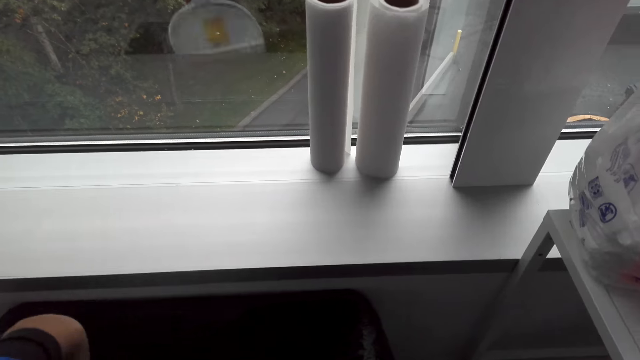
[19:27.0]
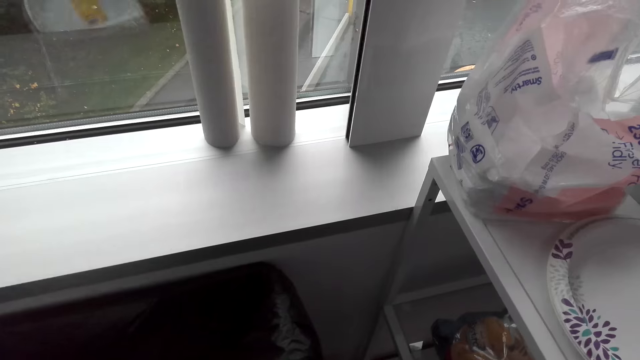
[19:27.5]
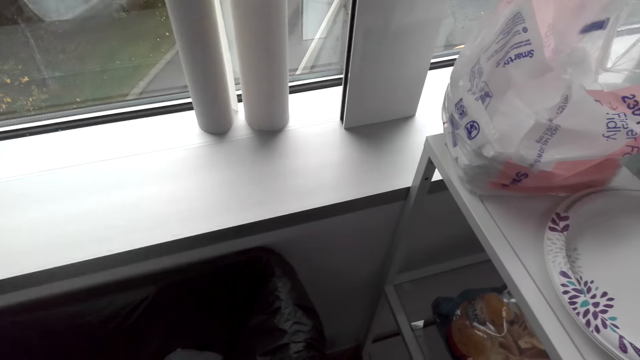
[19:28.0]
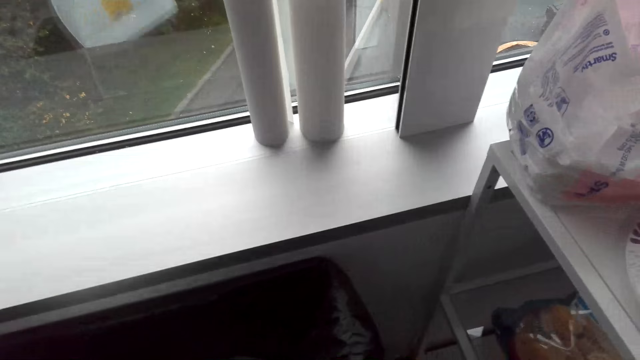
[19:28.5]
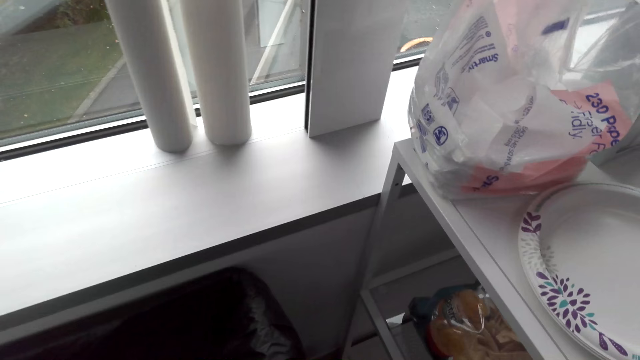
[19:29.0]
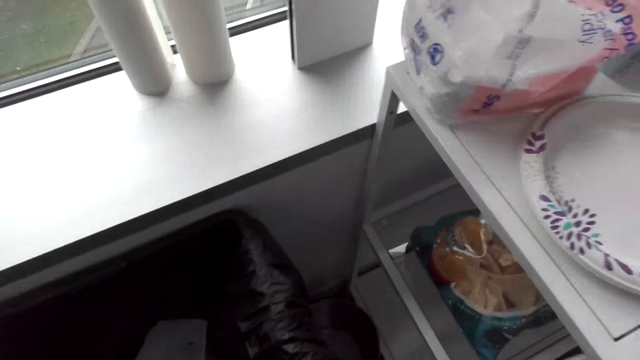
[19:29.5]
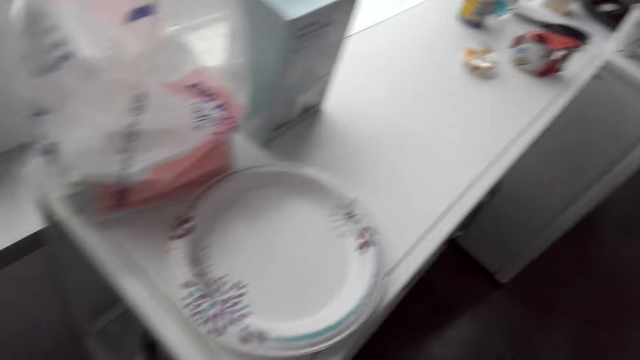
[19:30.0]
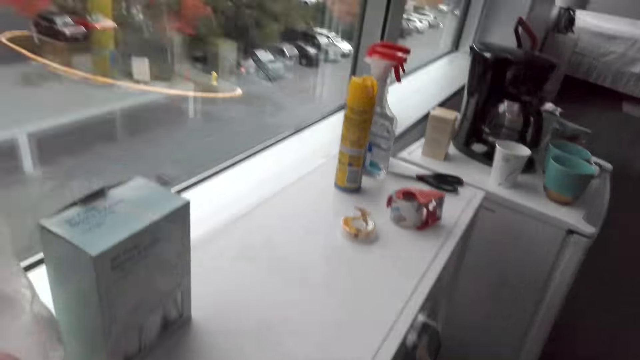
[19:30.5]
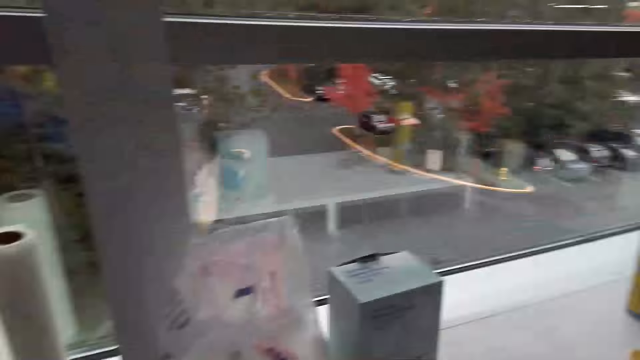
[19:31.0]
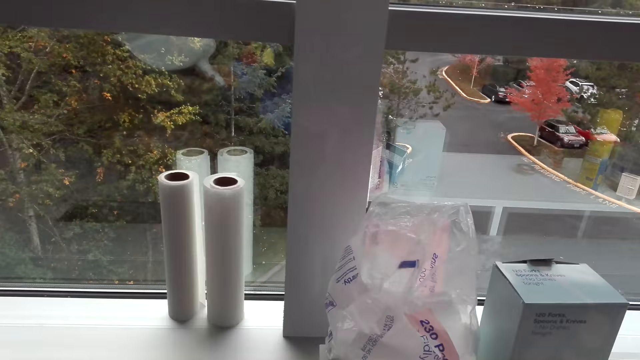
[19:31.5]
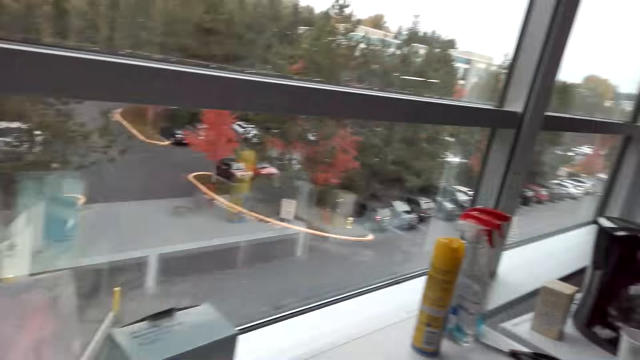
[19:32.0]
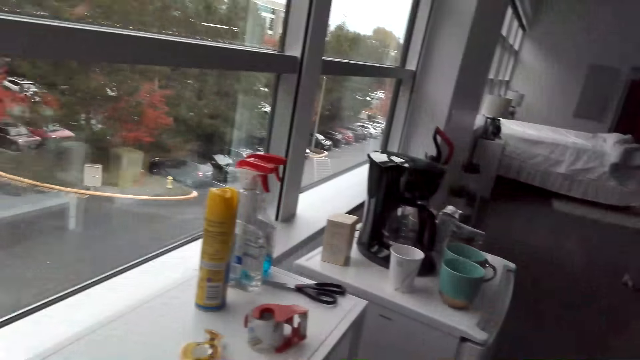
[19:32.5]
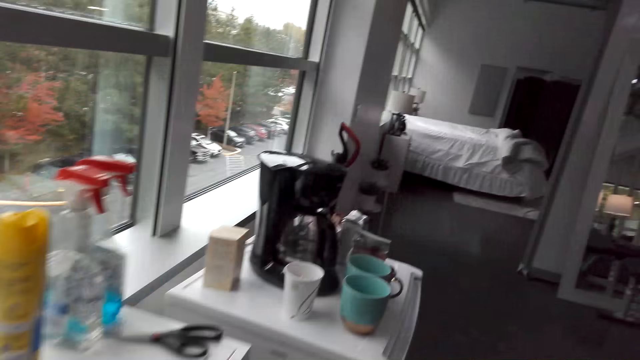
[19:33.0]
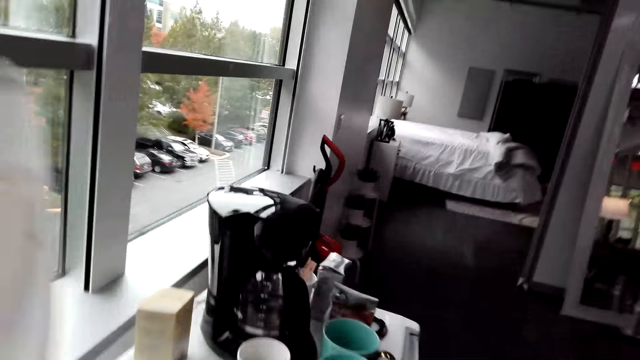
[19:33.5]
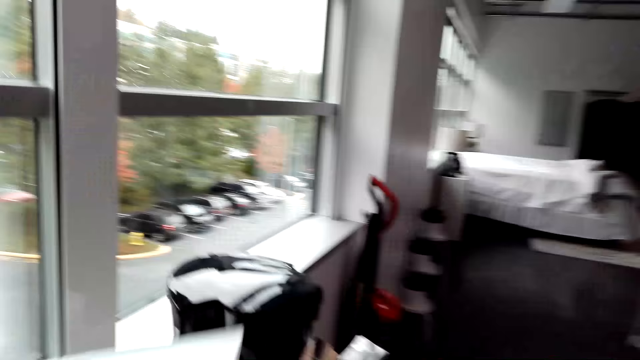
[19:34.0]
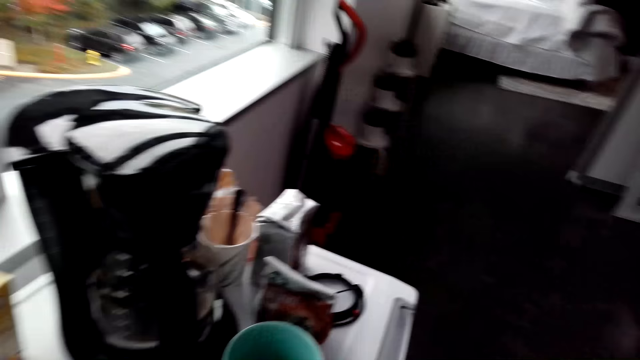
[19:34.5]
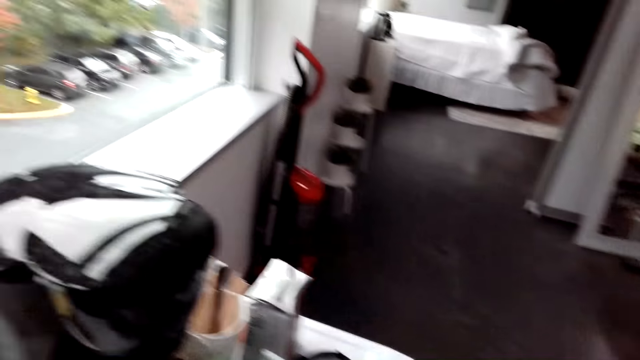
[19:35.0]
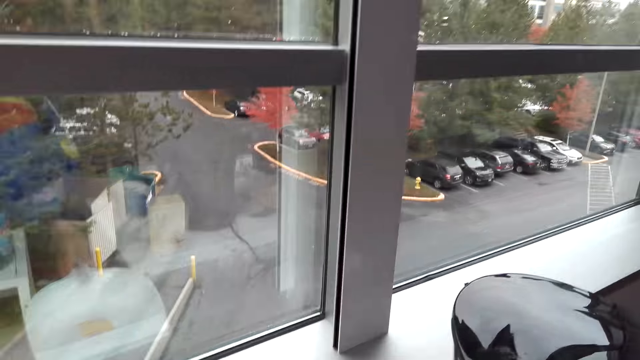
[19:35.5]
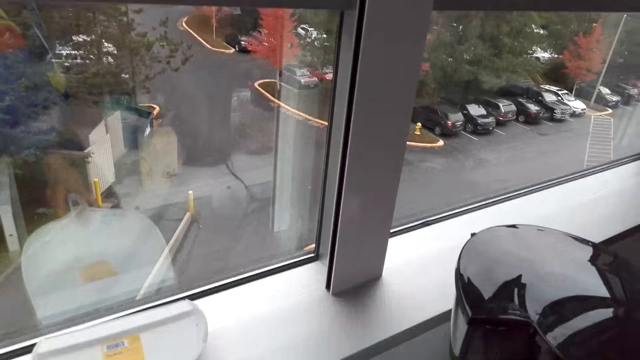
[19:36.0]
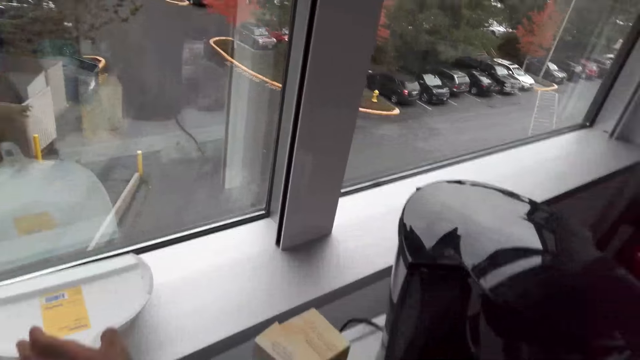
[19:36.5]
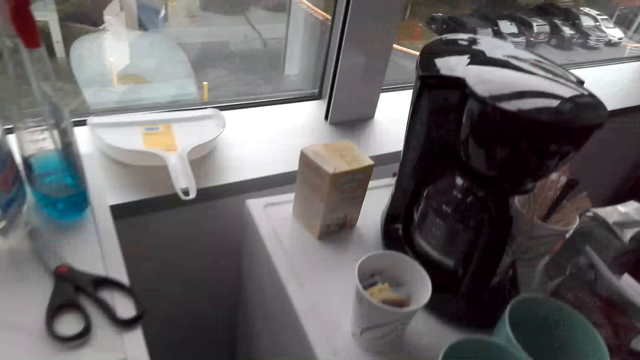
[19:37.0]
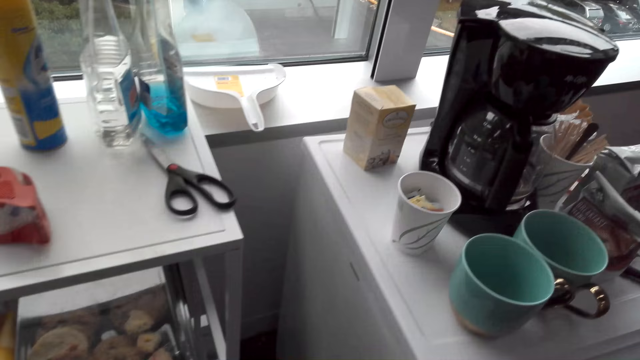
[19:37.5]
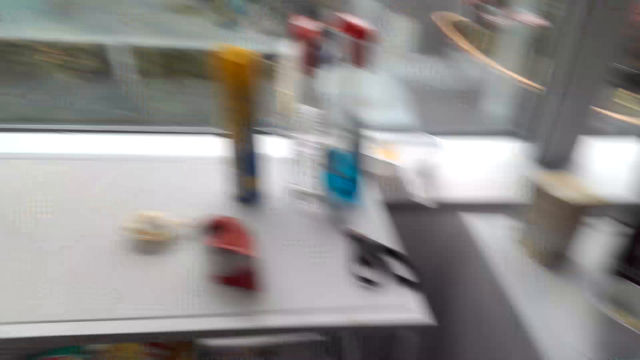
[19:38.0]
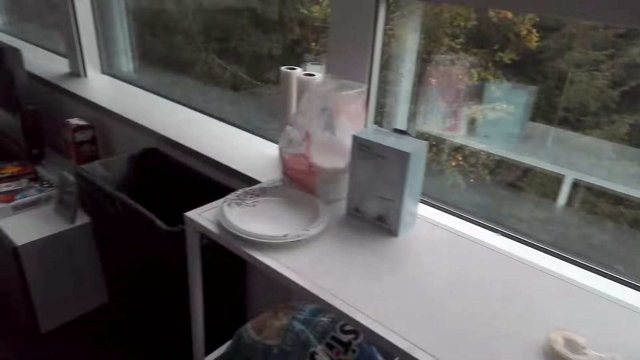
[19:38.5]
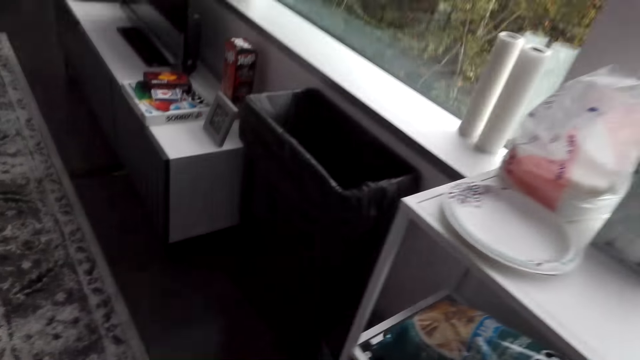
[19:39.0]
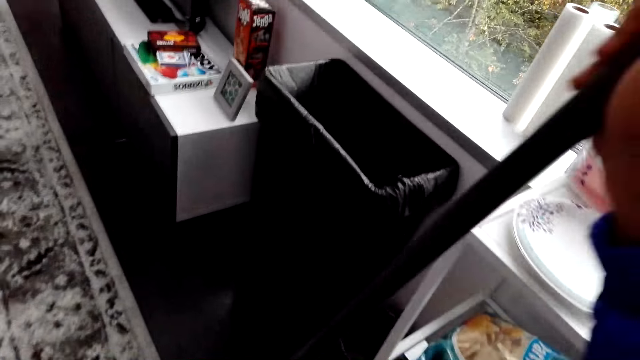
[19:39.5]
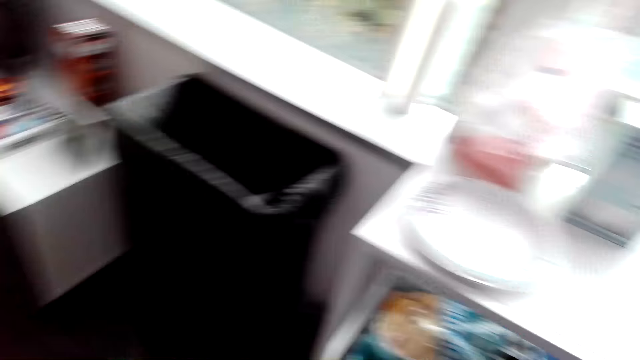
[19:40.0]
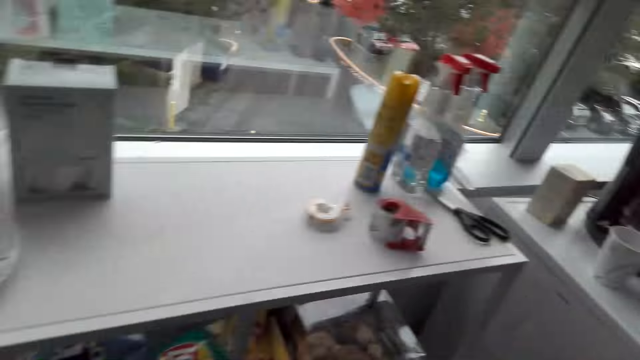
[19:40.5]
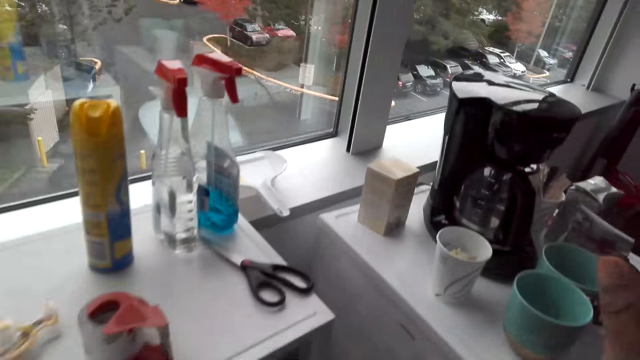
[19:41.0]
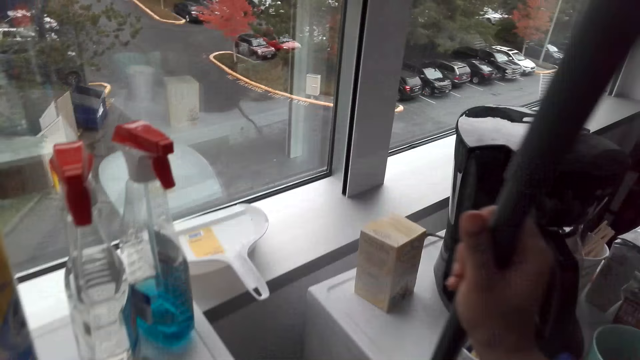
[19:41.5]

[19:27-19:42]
The camera wearer hits a dust pan on a garbage bin. They look at the window. They move the dust pan. They put down the dust pan. They sweep the floor with a hand broom.

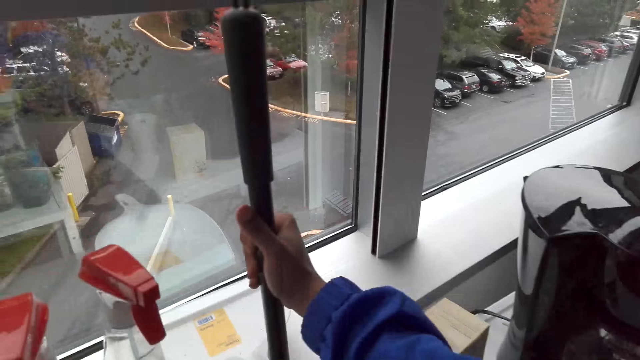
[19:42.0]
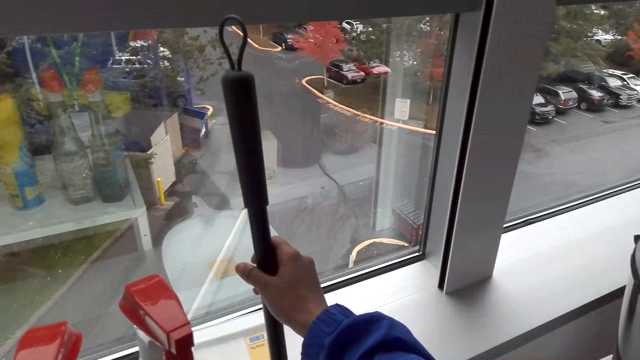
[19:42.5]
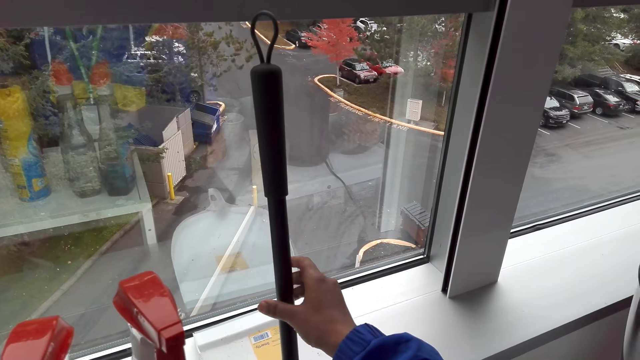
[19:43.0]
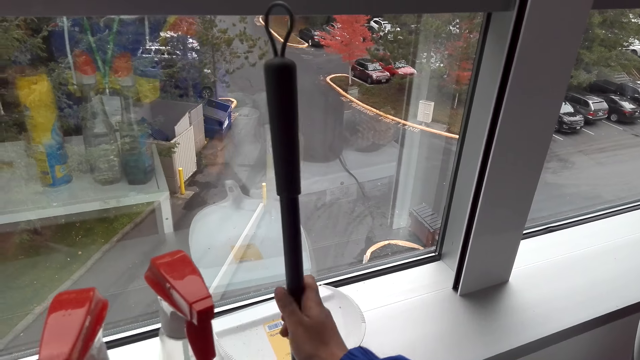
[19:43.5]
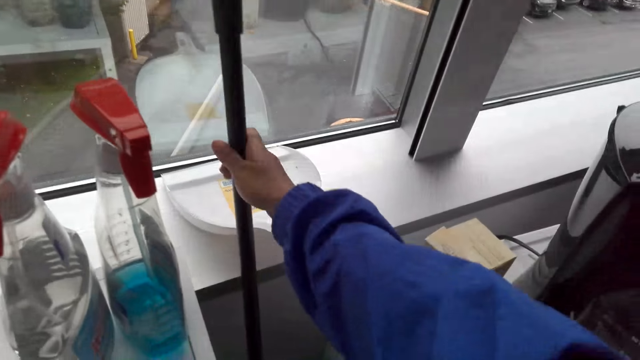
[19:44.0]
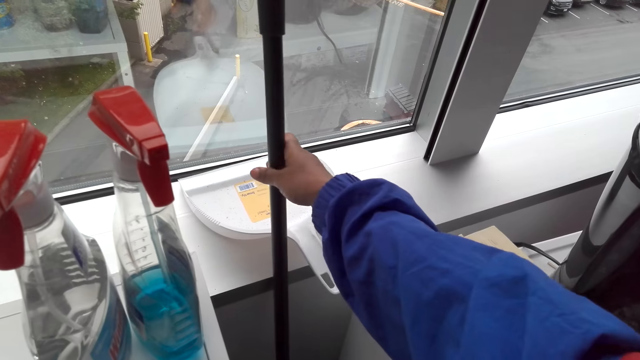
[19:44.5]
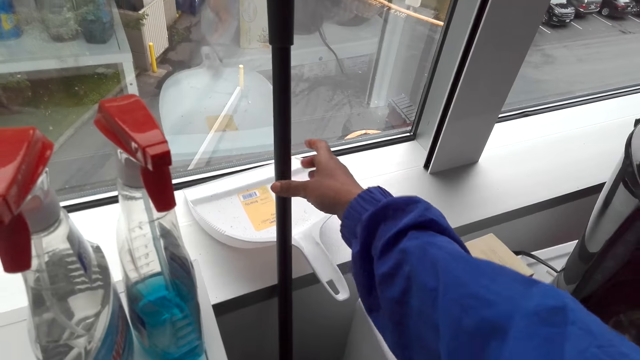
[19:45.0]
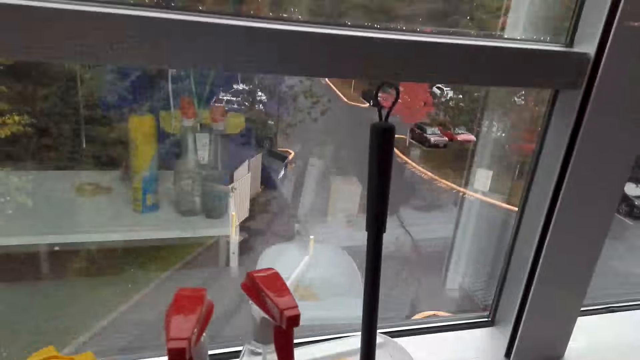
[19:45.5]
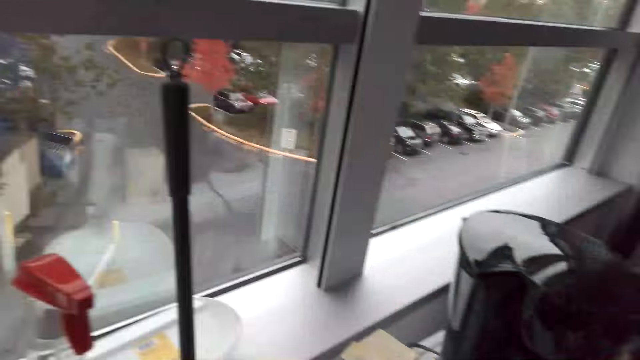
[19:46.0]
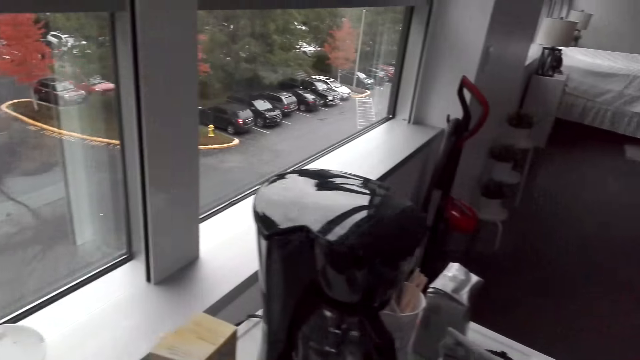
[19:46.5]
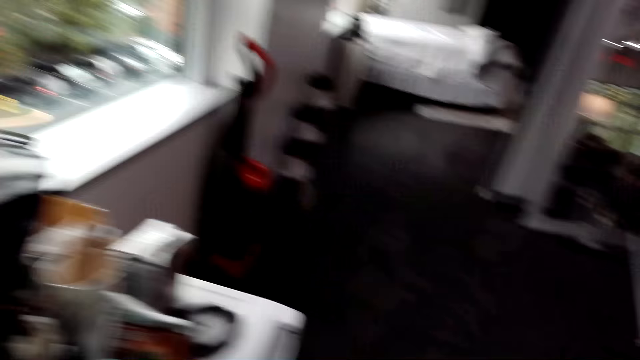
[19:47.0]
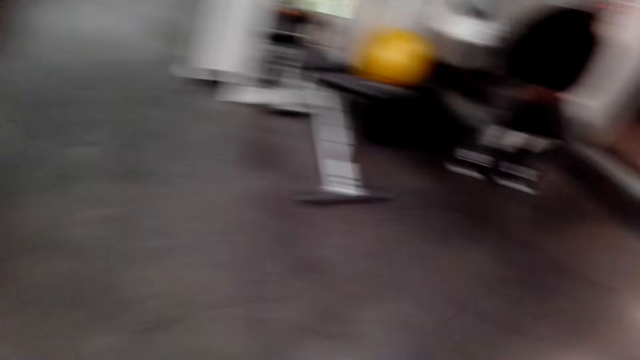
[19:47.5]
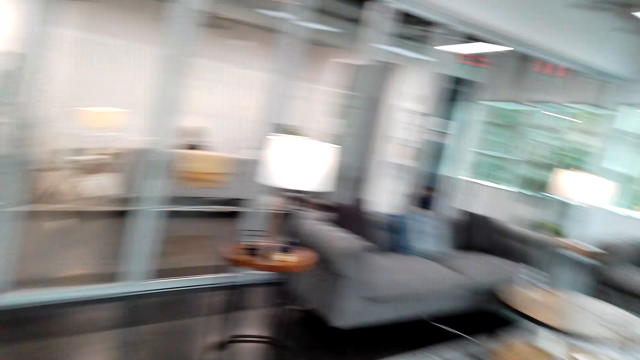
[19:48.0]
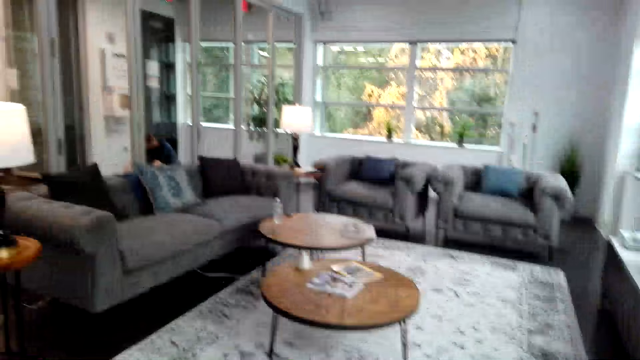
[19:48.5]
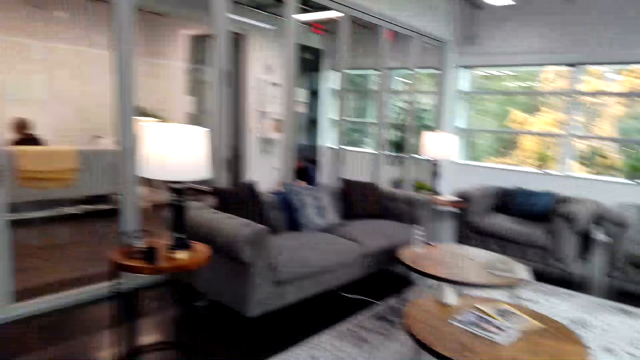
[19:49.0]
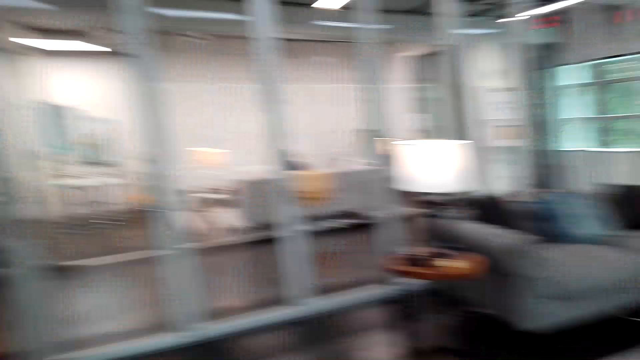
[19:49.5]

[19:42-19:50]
The camera wearer puts down a hand broom. They look around a room.
